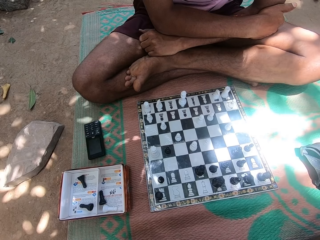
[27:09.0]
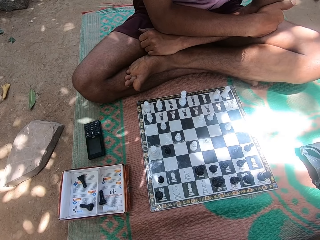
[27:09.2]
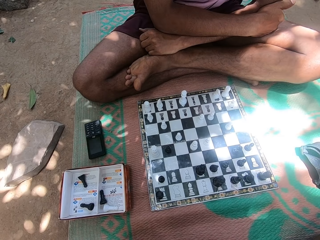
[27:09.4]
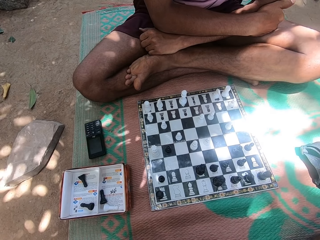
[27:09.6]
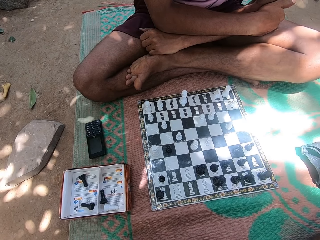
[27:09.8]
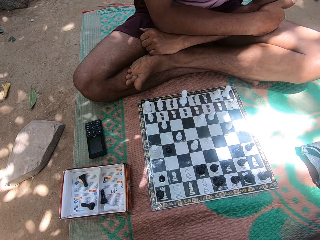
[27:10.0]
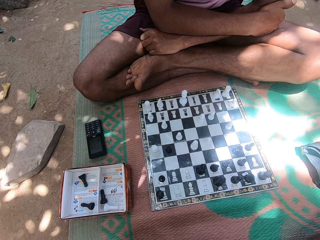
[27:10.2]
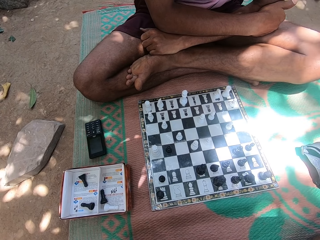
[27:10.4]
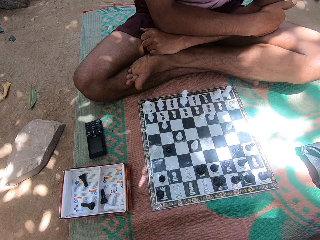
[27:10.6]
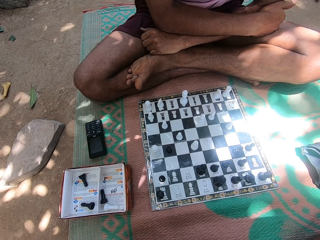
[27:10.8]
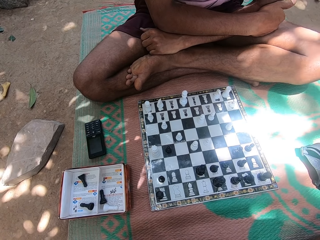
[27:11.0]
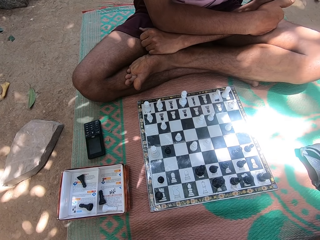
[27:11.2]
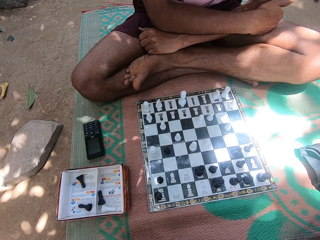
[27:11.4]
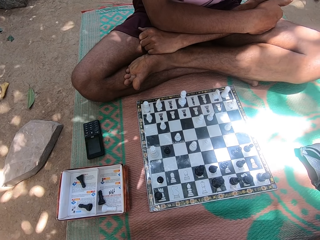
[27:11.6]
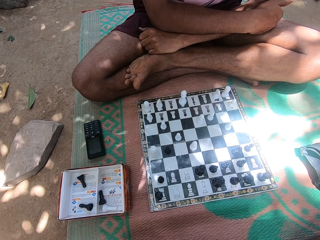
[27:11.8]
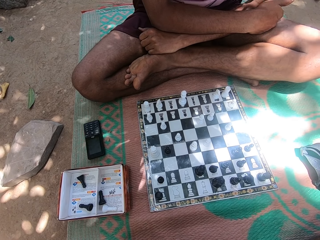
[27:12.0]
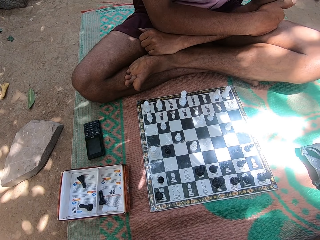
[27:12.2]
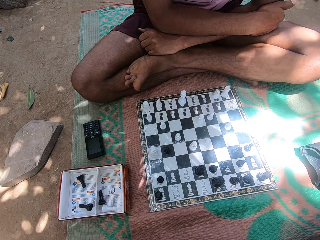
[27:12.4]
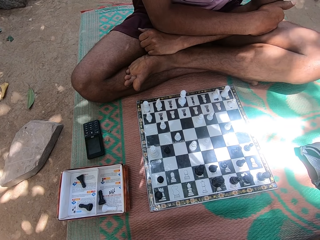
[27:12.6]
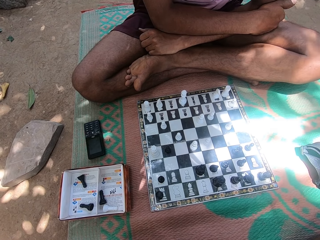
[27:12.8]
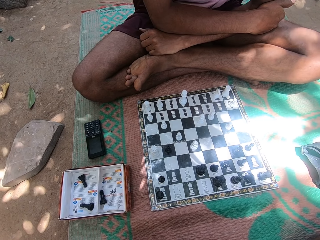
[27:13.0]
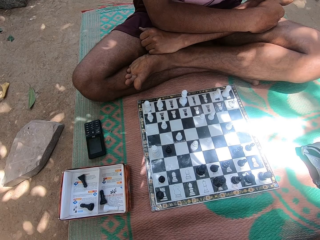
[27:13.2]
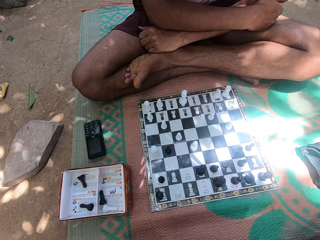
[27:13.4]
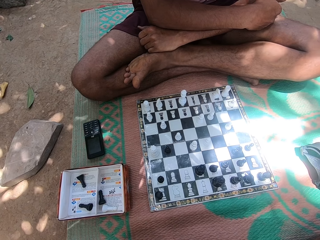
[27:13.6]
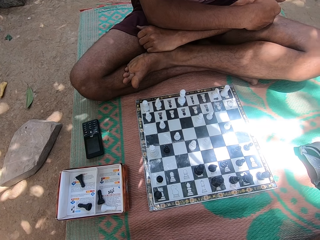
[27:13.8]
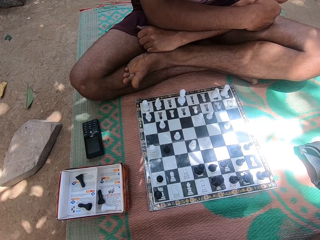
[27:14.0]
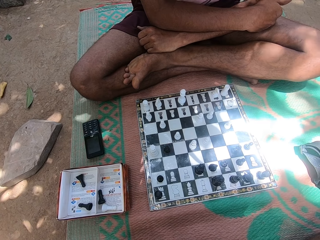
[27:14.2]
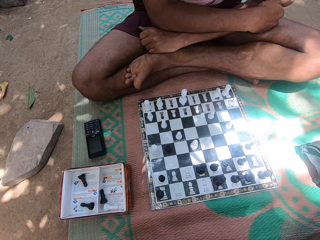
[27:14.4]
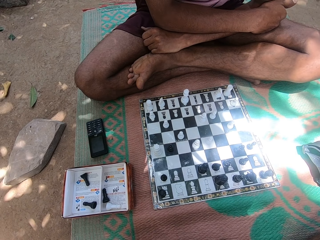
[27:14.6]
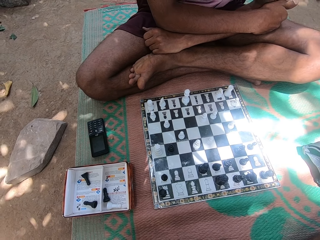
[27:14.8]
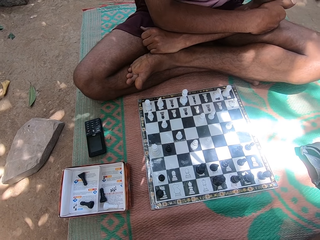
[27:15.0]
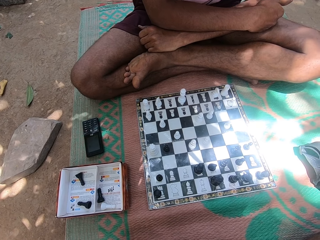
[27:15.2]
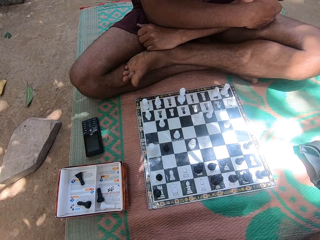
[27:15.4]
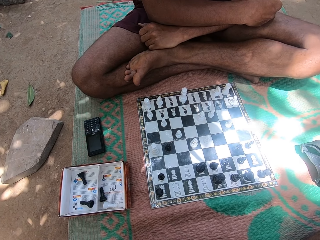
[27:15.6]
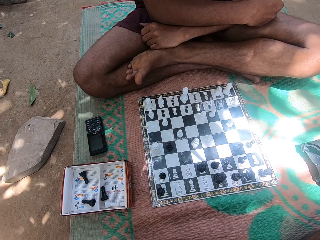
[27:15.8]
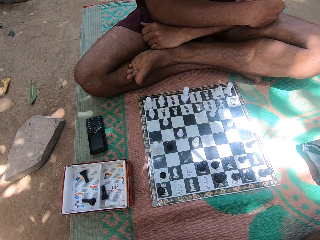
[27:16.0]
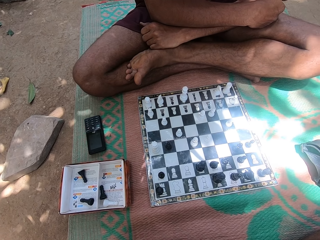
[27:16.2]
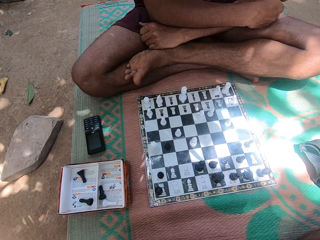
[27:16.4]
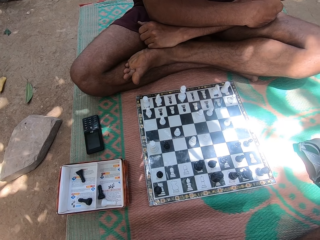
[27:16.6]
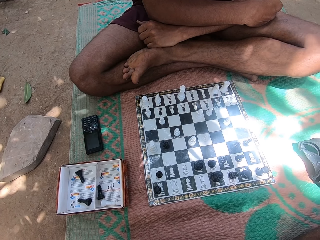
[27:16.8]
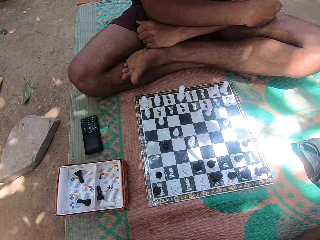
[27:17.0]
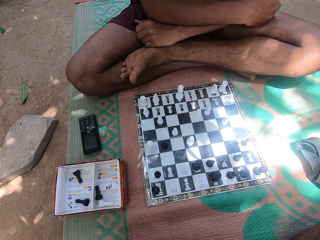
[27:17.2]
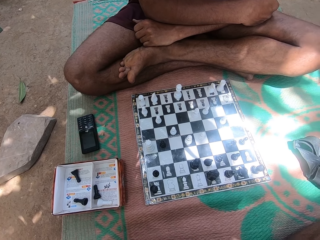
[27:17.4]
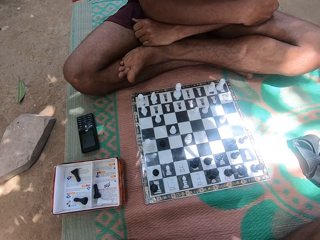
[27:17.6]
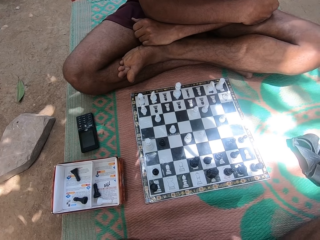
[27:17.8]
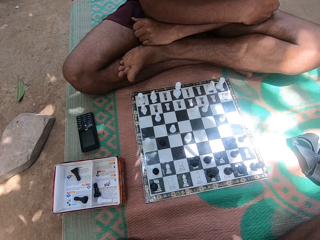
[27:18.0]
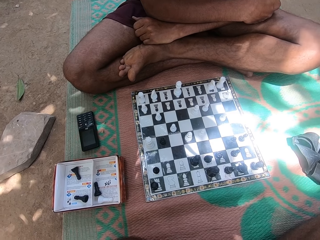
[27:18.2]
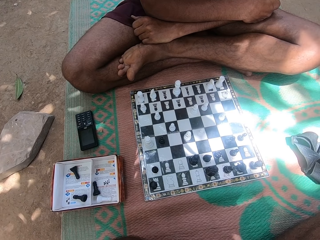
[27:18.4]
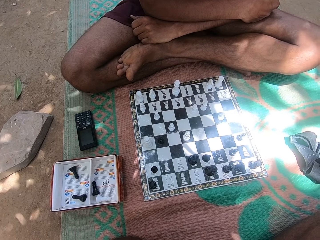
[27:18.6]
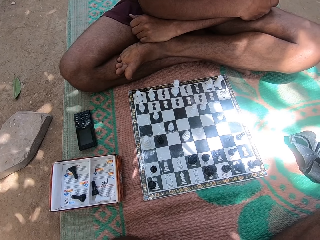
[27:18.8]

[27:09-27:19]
The camera wearer looks at the chess pieces in the box. They look at the chess pieces on the chess board.

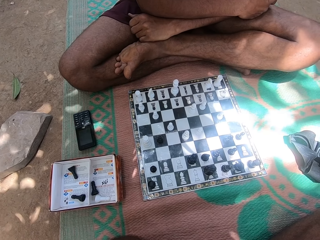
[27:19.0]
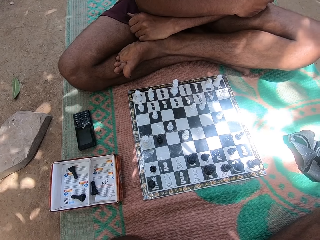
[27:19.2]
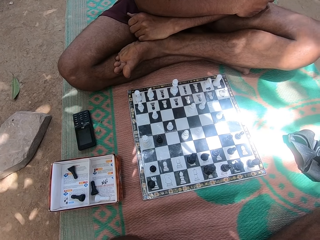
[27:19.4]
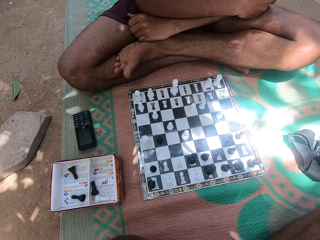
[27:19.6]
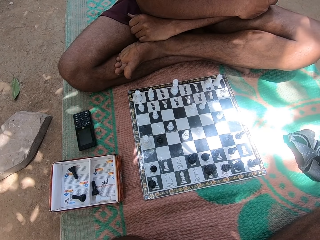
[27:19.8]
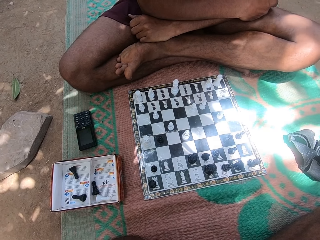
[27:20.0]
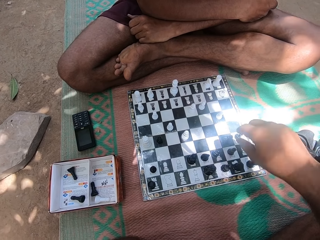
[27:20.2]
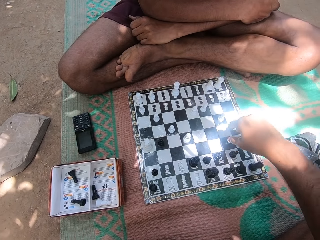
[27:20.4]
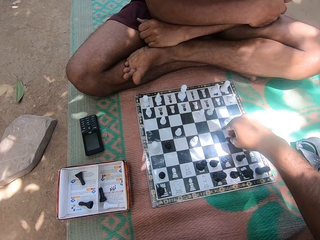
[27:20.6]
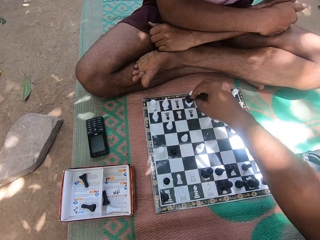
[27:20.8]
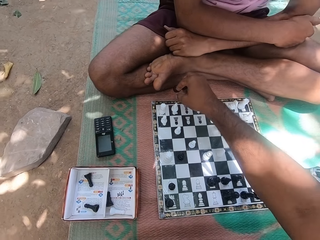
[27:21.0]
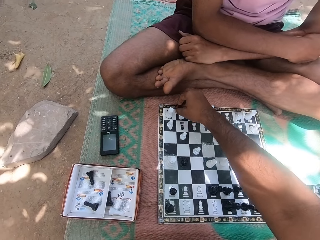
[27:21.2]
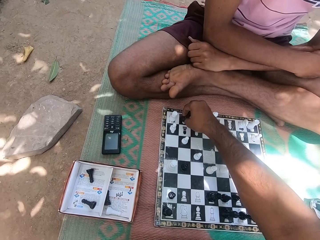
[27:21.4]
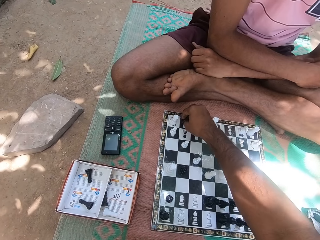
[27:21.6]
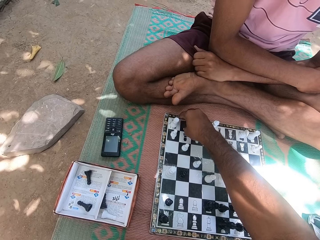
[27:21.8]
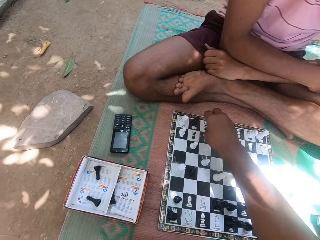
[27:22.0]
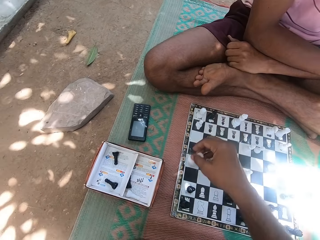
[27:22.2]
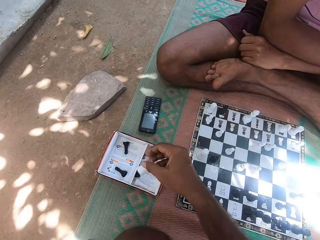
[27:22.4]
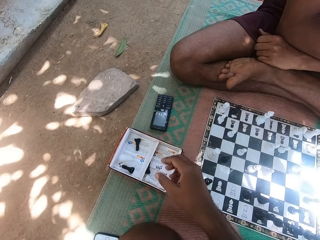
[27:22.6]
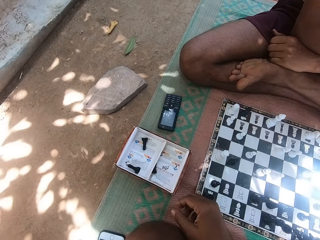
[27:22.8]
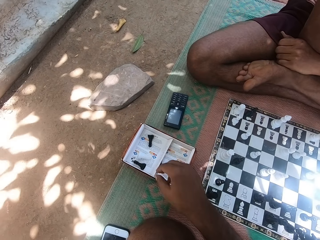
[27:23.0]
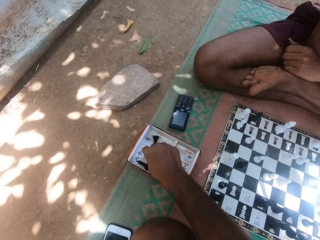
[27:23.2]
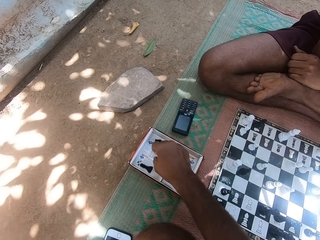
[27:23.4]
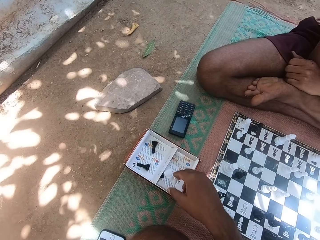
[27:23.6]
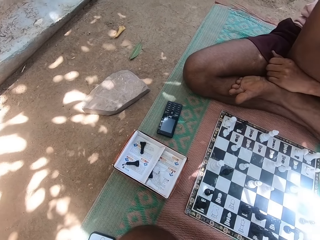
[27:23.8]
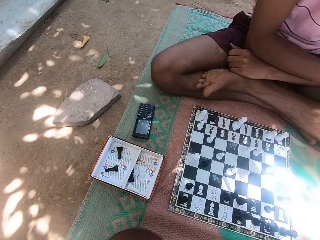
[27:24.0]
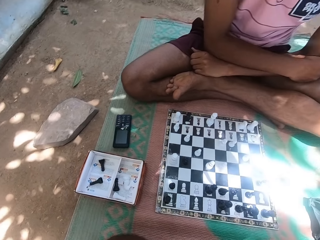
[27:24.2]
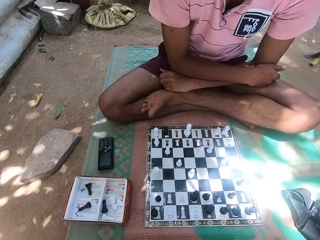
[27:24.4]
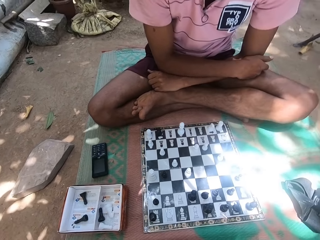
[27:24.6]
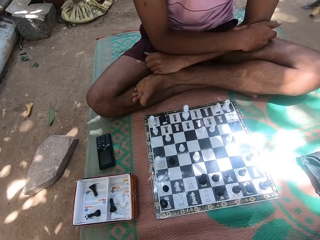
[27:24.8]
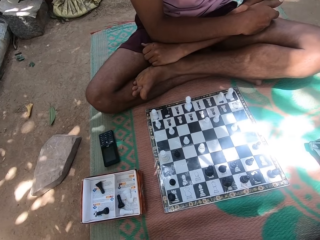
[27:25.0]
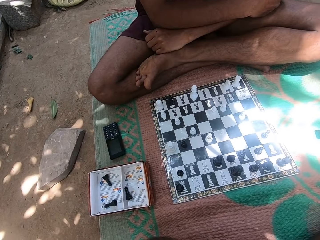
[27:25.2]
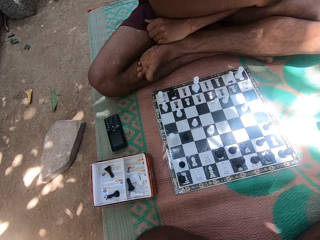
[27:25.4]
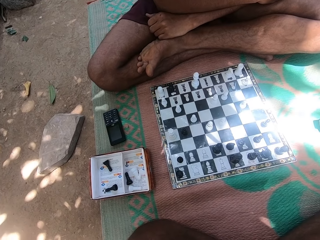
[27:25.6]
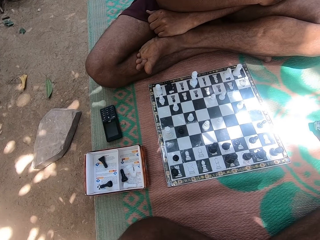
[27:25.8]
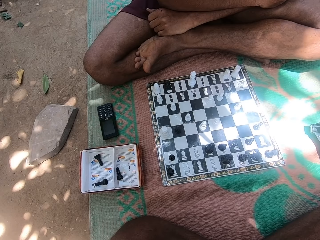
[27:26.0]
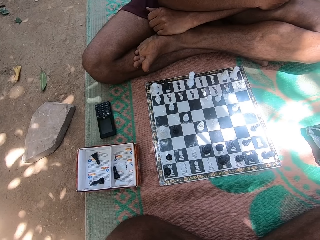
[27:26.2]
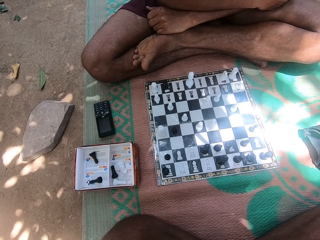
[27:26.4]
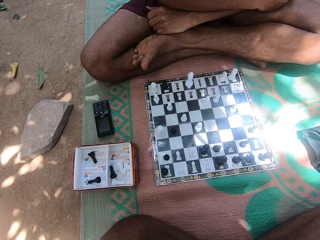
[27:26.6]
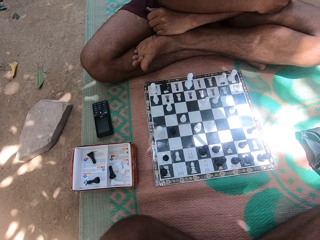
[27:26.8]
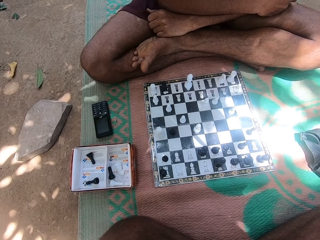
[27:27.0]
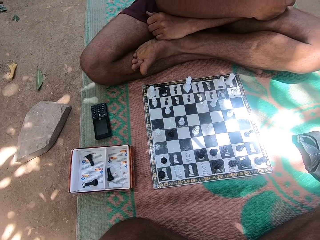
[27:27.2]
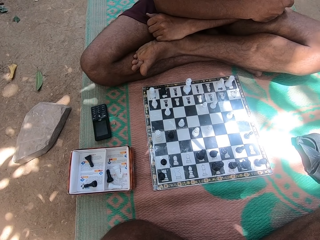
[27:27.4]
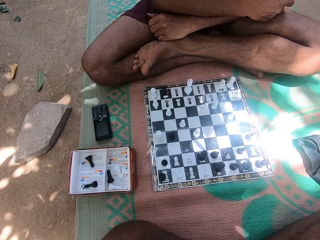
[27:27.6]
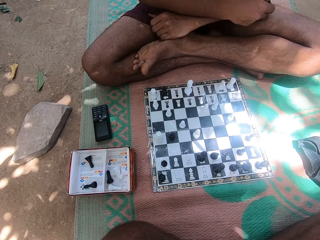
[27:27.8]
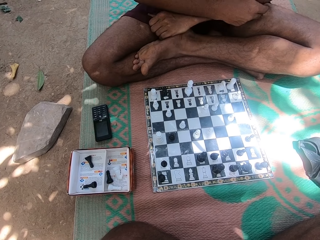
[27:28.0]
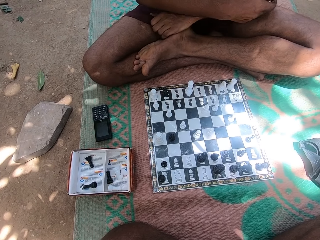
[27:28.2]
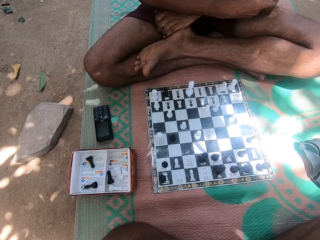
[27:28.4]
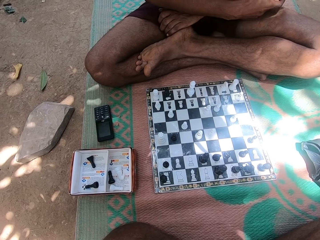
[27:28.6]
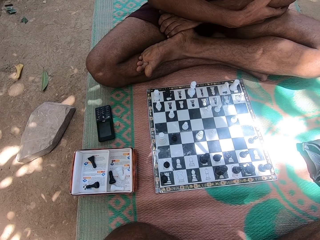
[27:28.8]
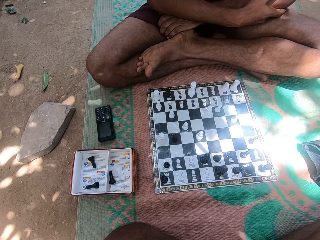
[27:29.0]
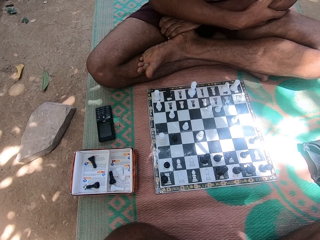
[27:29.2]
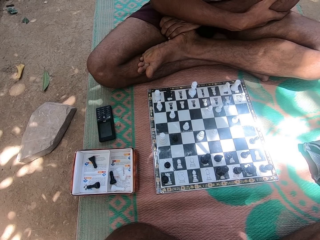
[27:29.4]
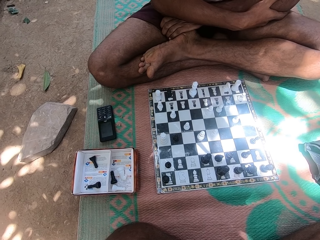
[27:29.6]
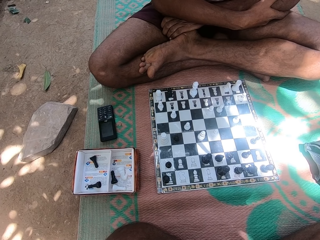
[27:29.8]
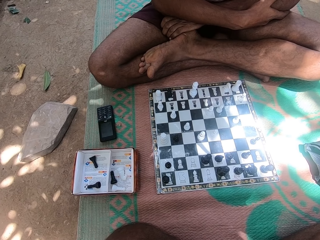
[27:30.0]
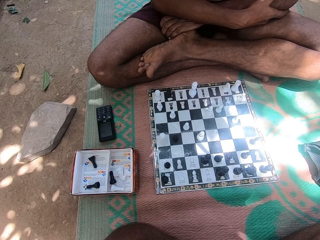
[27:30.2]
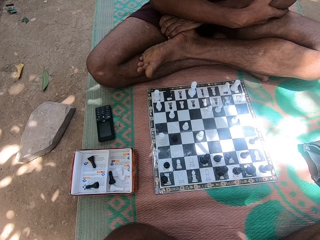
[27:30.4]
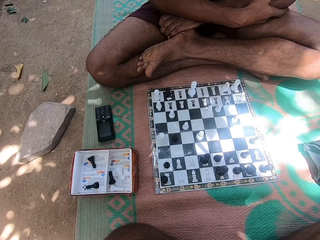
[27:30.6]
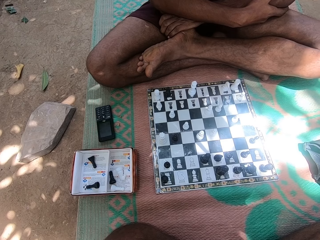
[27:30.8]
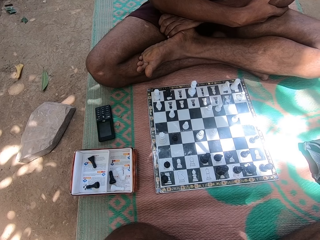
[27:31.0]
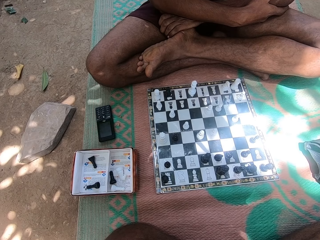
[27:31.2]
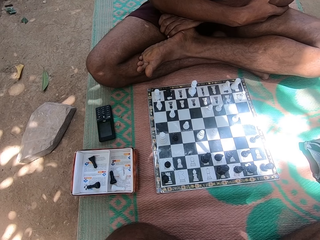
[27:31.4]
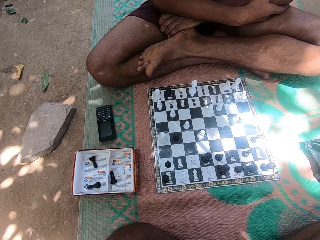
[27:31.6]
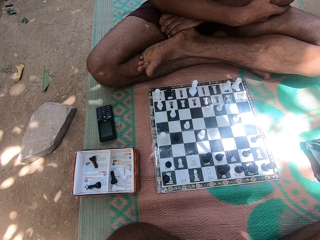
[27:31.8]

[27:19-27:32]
The camera wearer picks up a chess piece with the right hand. They play the chess game. They place the chess piece on the chess board with the right hand. They place the chess piece in the box with the right hand. They look at the chess pieces on the chess board.
